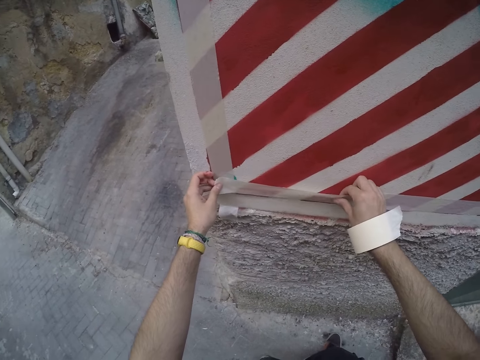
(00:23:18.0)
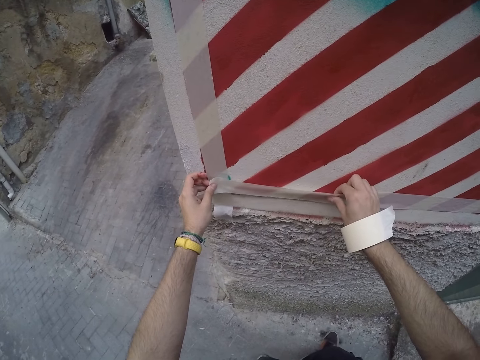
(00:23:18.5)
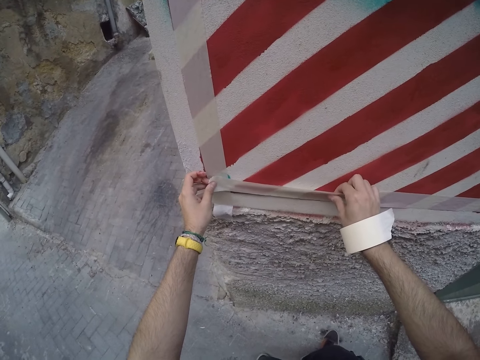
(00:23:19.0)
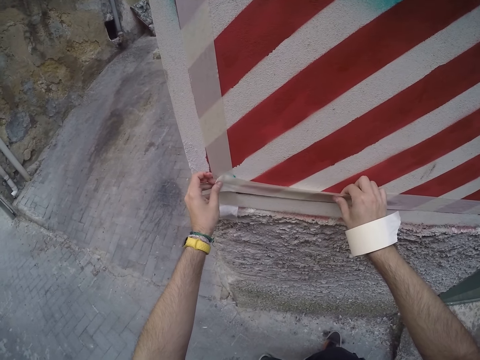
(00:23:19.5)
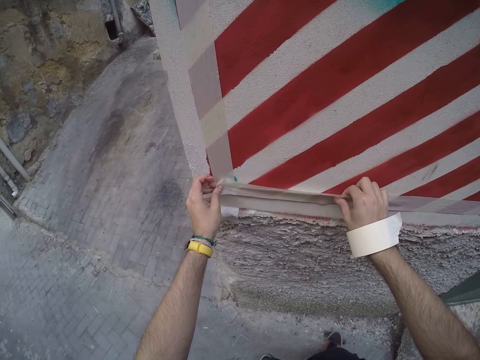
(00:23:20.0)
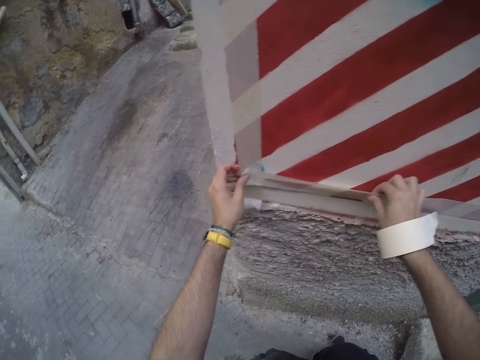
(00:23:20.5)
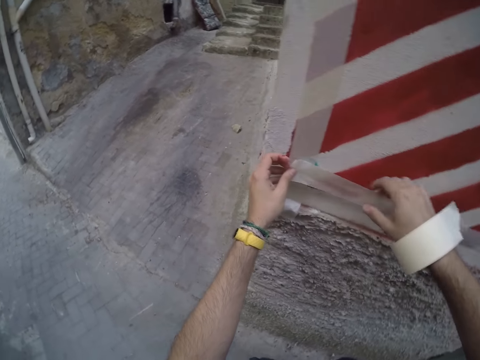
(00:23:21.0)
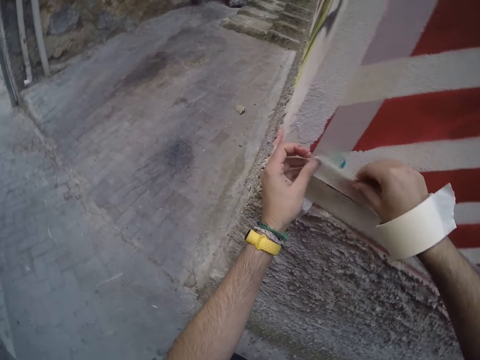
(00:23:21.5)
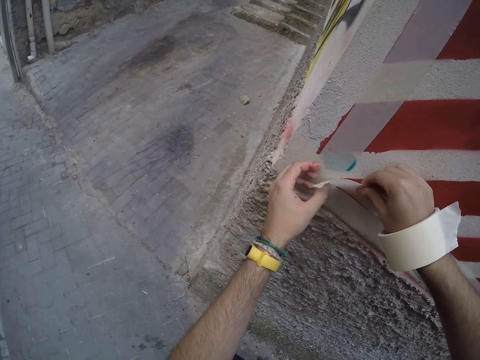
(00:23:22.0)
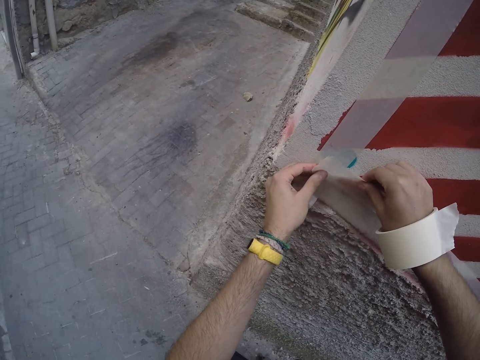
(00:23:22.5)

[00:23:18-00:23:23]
The camera wearer aligns the seal tape on the wall with his hands.

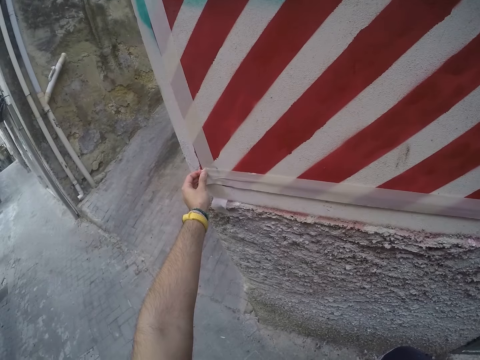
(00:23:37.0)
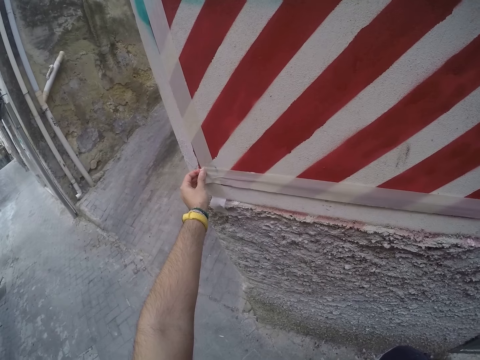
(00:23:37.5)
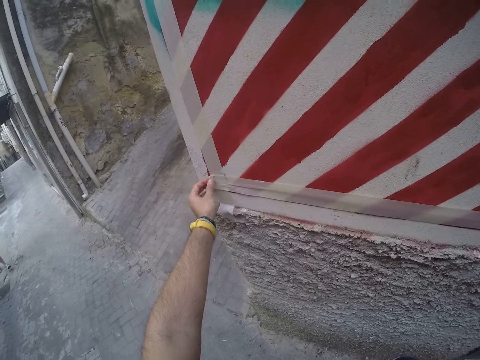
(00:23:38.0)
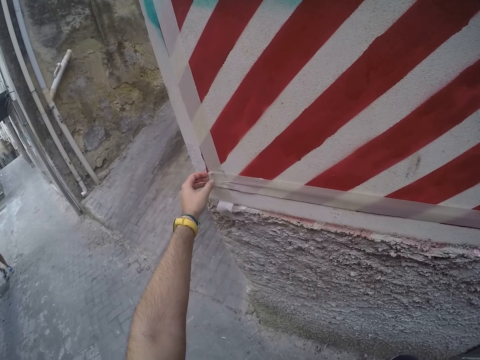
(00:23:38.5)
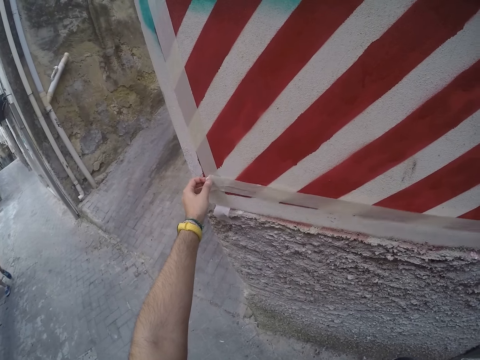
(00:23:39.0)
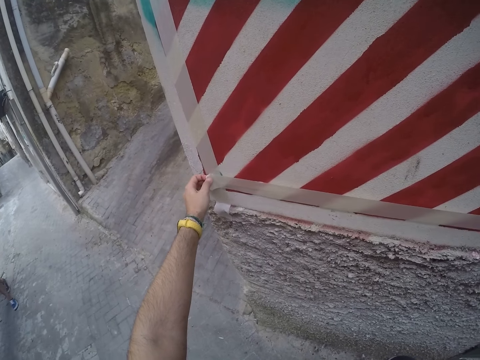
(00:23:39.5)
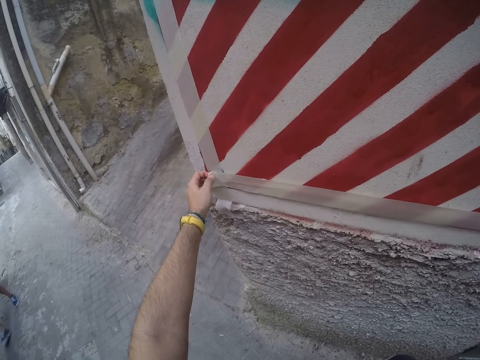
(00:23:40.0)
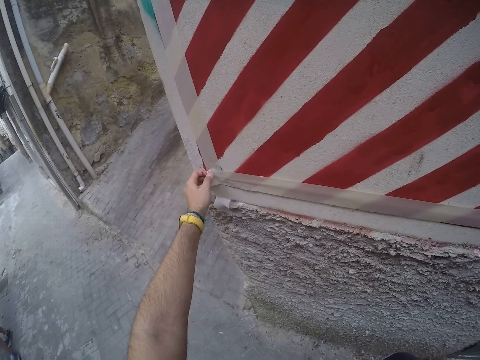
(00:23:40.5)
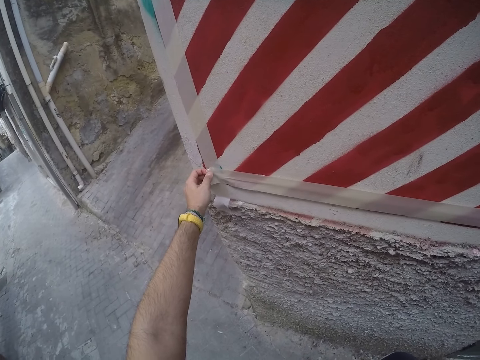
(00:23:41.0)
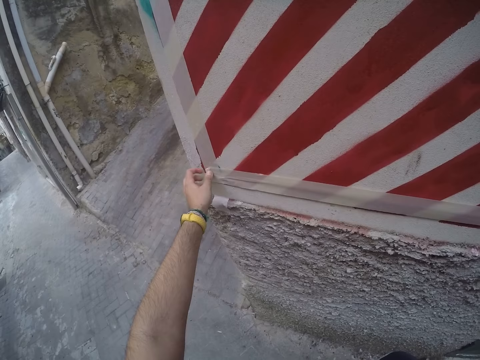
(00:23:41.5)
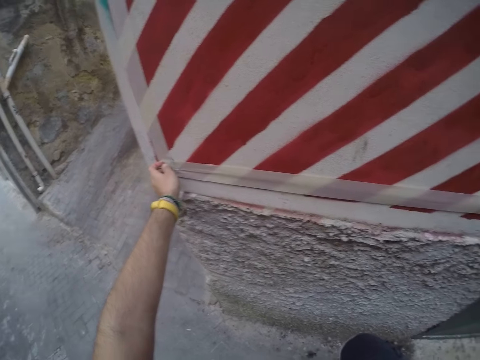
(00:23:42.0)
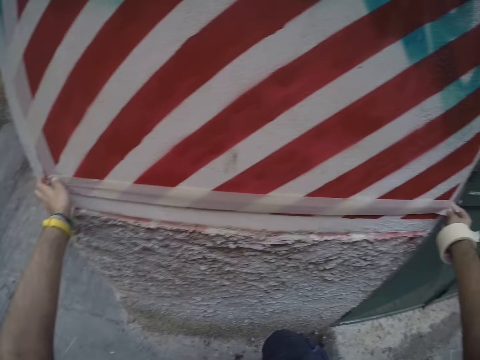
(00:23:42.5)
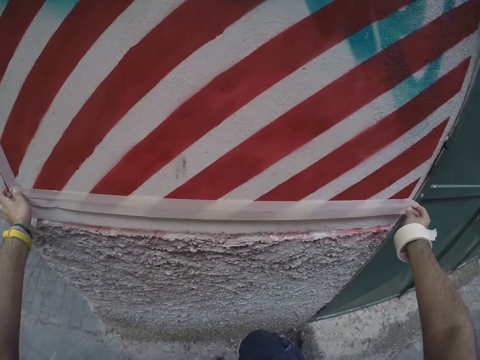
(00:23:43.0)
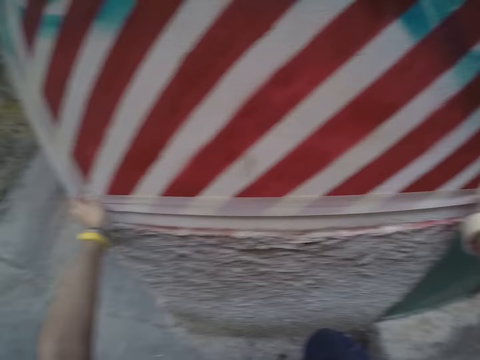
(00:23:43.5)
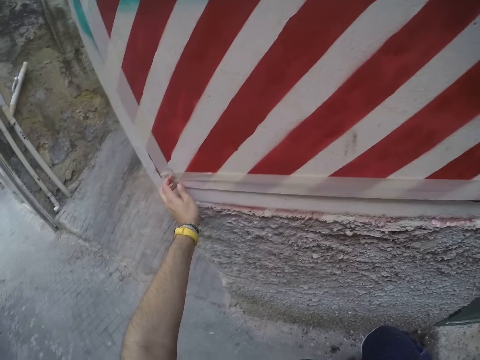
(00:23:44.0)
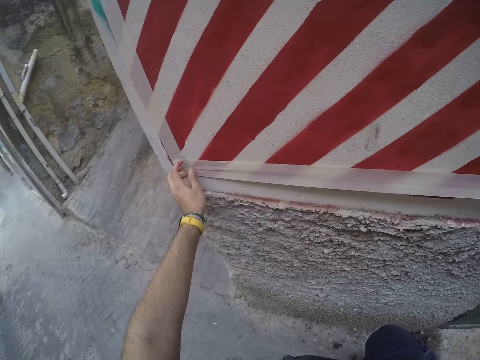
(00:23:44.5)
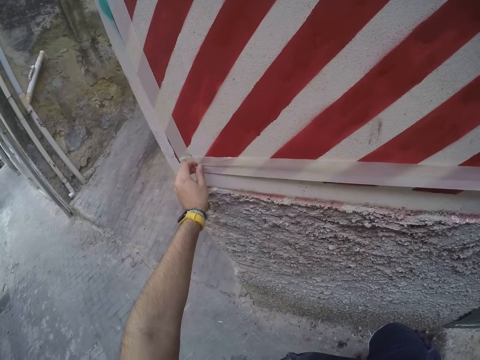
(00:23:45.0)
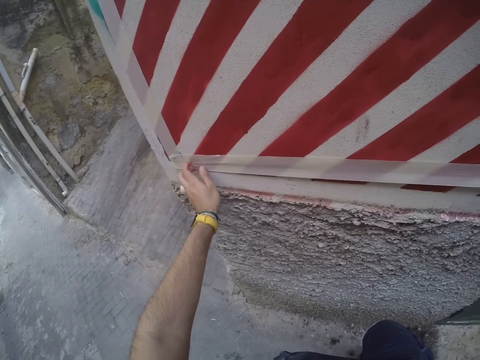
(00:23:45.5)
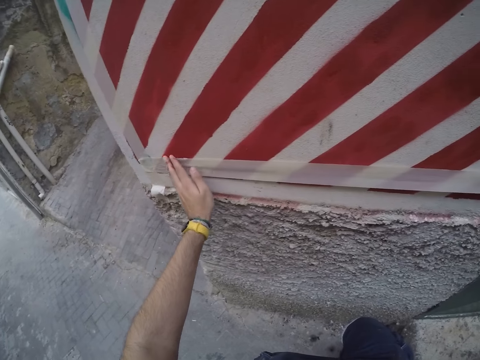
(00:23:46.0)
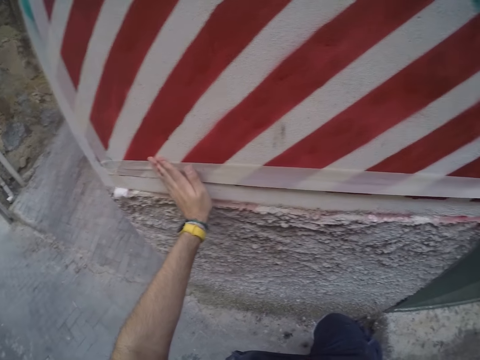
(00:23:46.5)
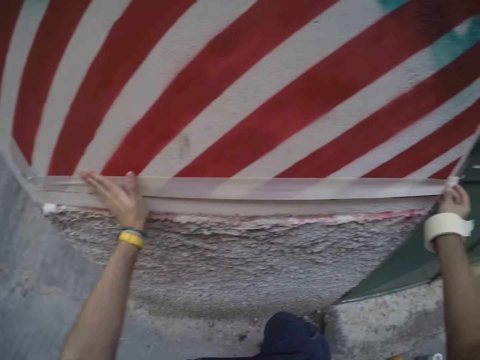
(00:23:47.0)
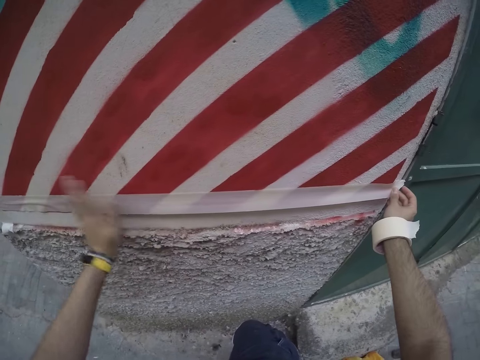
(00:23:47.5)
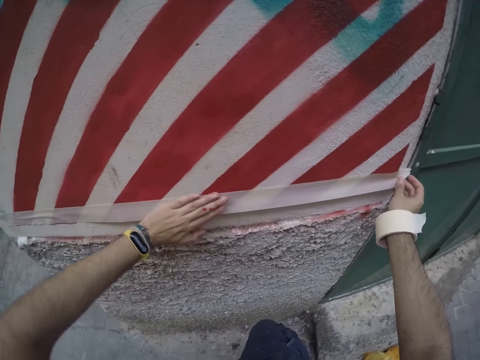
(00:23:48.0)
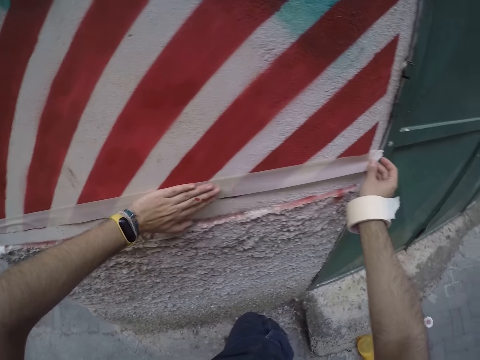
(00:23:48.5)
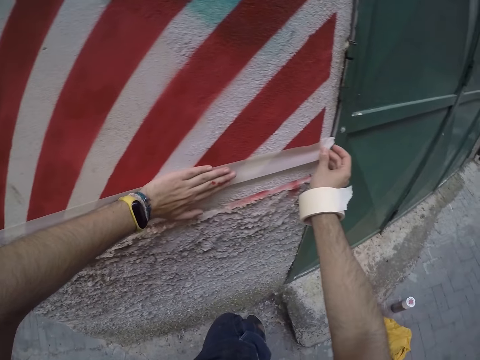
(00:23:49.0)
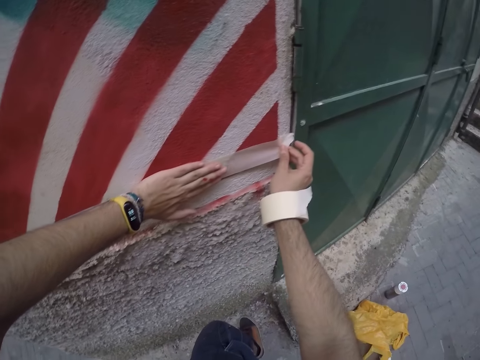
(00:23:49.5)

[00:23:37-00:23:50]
A man walks past the camera wearer. The camera wearer presses the seal tape on the wall with his hand.

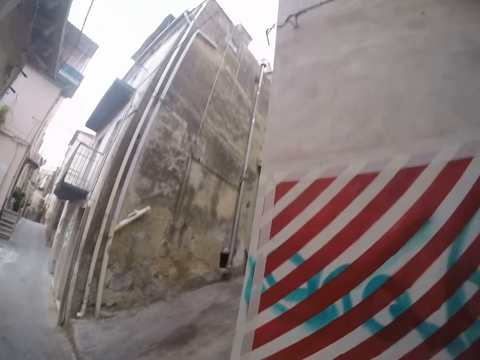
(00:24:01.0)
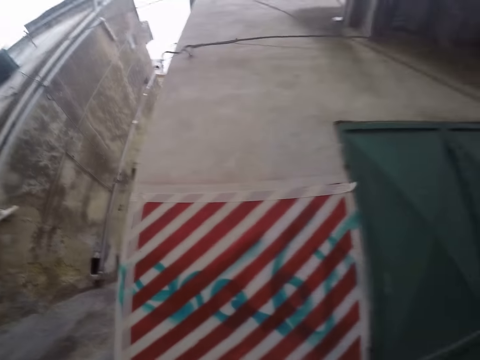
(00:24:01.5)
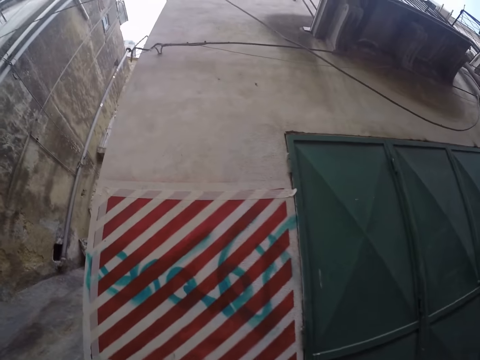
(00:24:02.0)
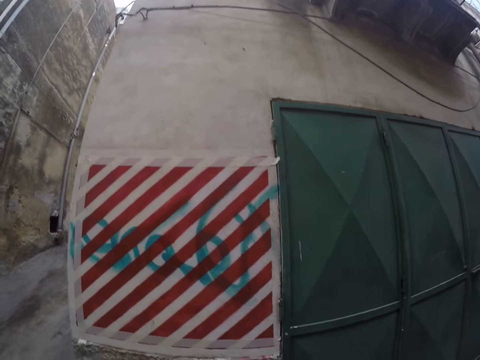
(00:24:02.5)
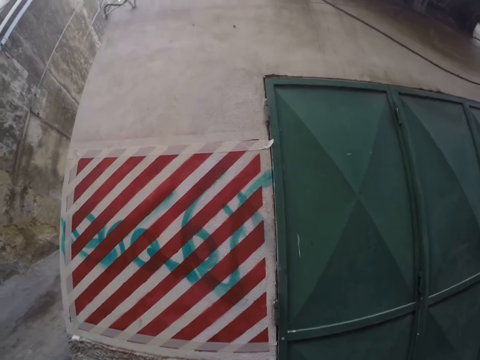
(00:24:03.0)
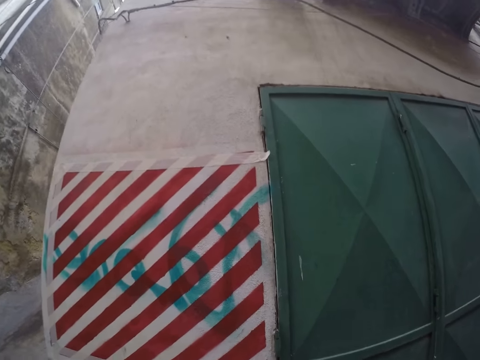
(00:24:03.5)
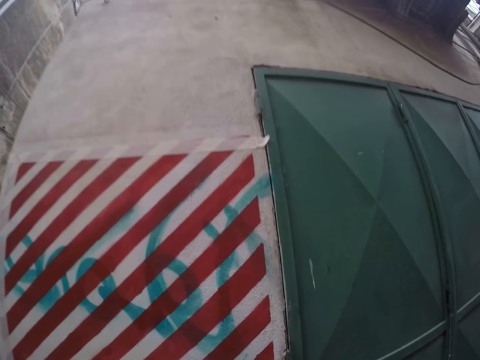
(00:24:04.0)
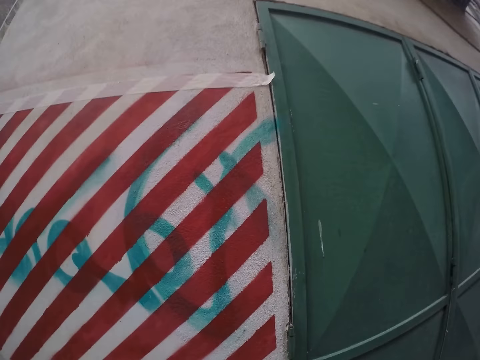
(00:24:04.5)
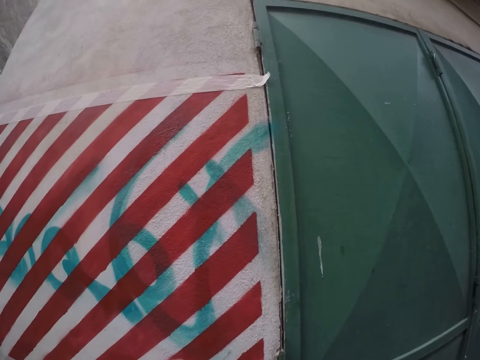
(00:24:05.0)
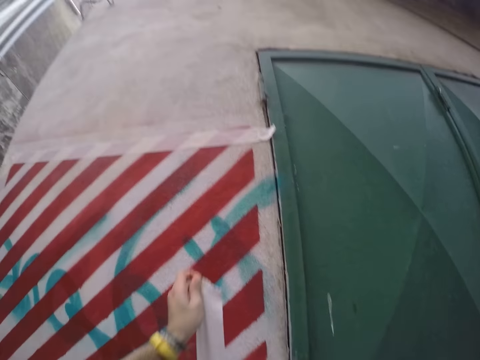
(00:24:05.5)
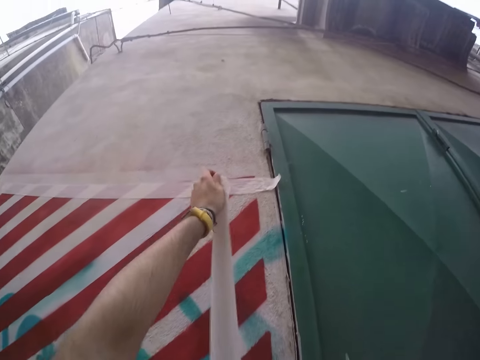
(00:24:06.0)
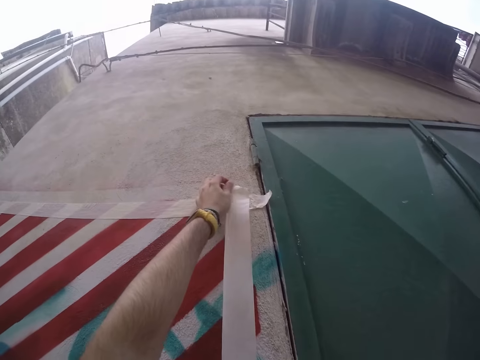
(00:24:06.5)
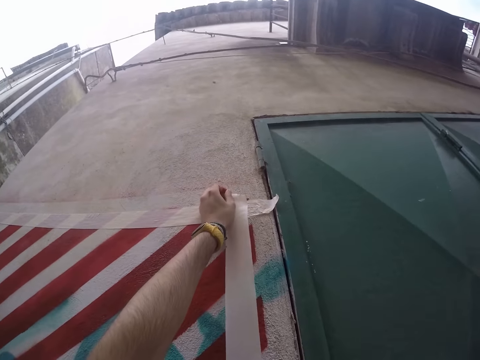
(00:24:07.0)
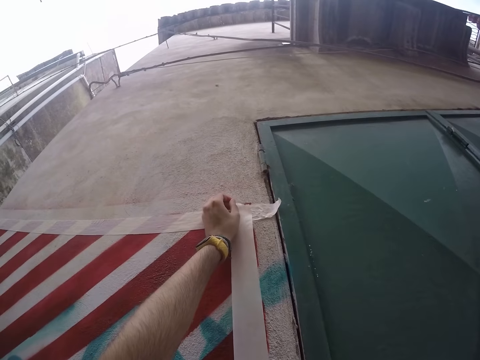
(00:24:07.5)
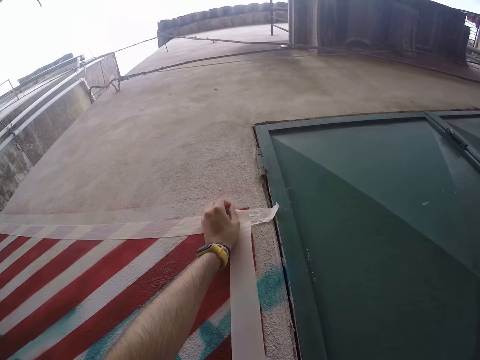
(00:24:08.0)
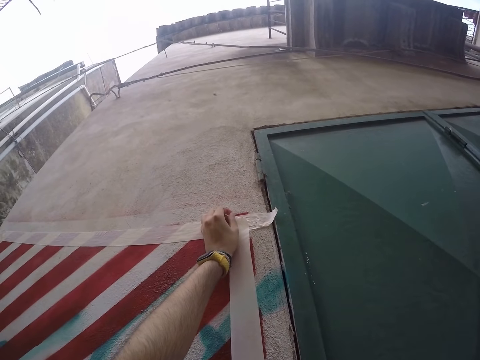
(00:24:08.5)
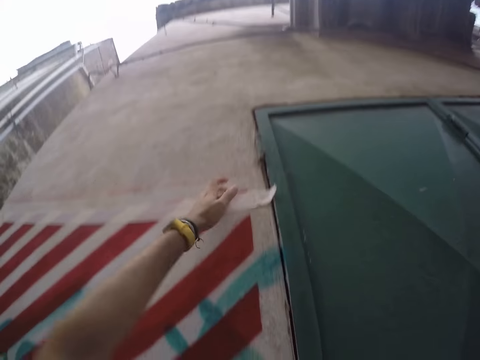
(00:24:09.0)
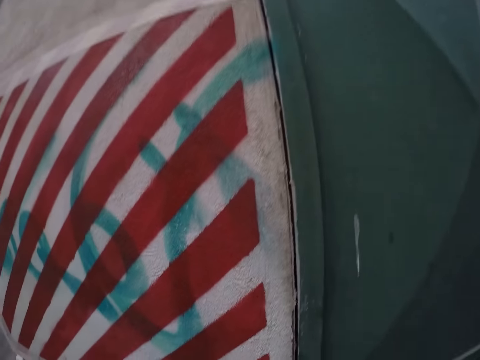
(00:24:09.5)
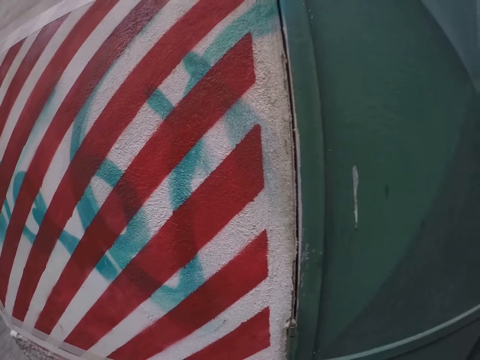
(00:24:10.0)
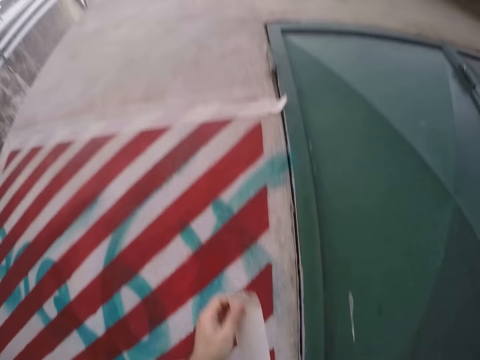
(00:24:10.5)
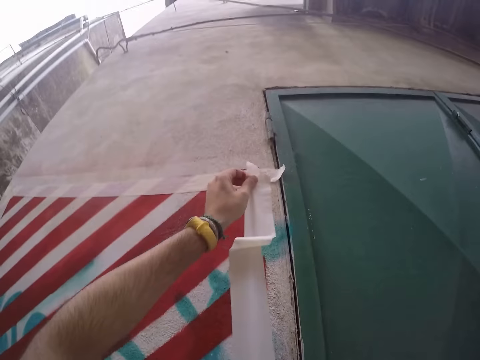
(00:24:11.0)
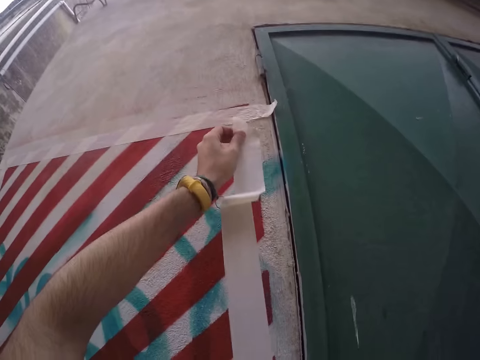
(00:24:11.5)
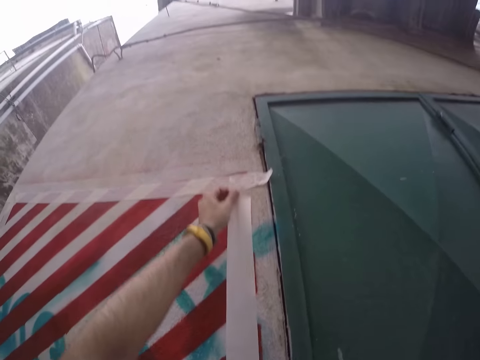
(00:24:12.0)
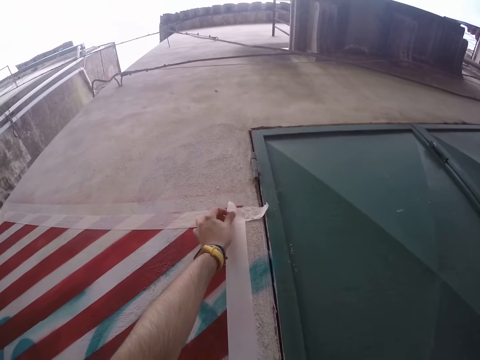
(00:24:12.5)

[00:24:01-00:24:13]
The camera wearer stares at the drawing. He attaches a seal tape on the drawing with his hands. He lets his hand off the seal tape. He attaches the seal tape on the drawing with his hands.
